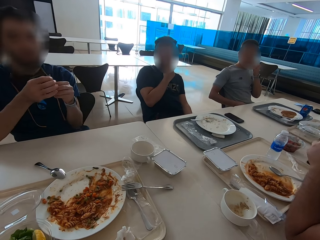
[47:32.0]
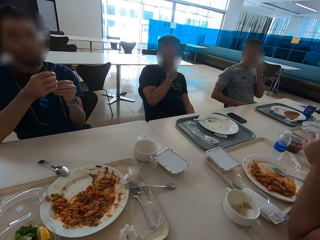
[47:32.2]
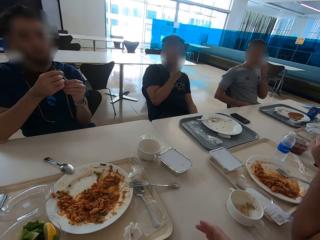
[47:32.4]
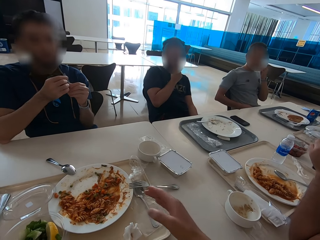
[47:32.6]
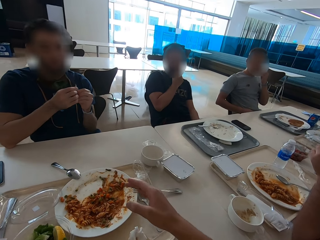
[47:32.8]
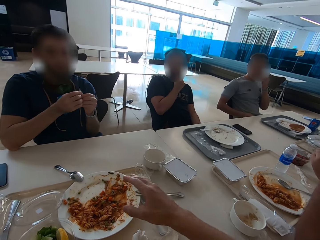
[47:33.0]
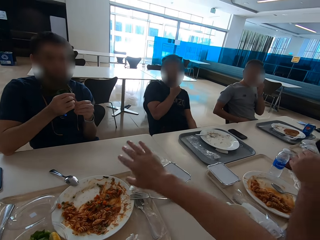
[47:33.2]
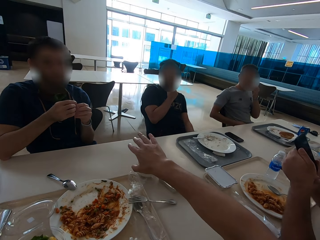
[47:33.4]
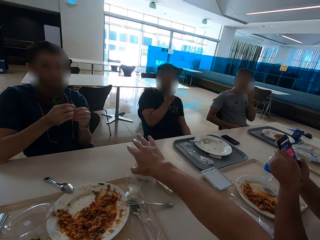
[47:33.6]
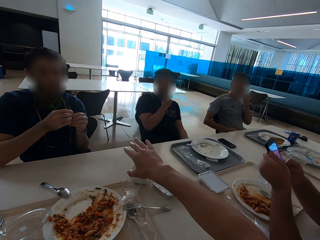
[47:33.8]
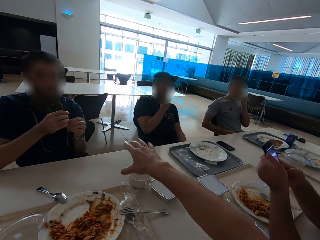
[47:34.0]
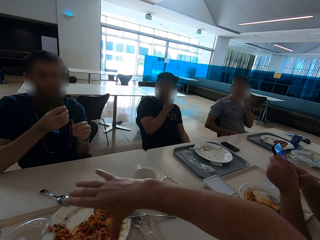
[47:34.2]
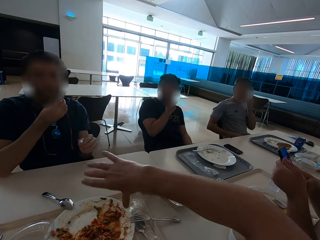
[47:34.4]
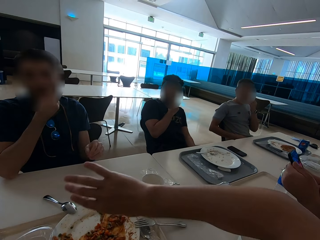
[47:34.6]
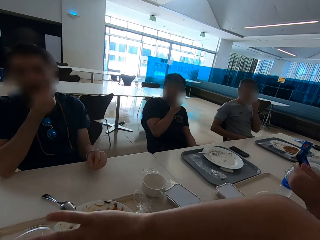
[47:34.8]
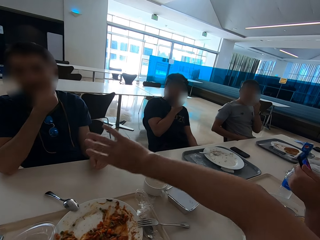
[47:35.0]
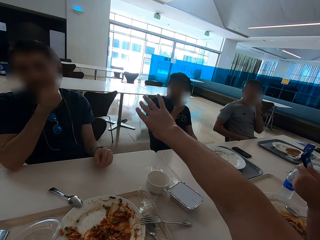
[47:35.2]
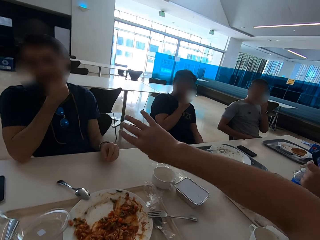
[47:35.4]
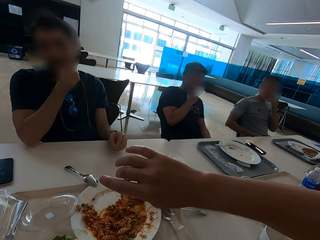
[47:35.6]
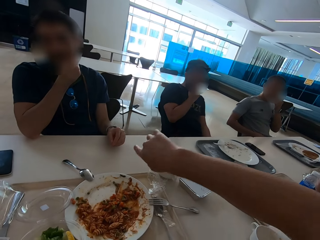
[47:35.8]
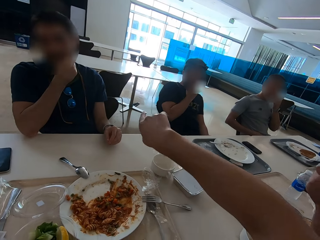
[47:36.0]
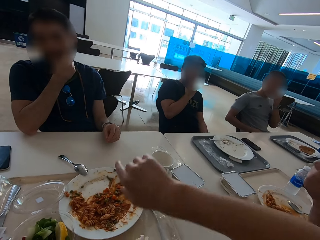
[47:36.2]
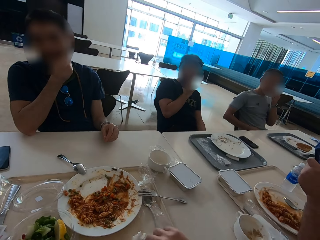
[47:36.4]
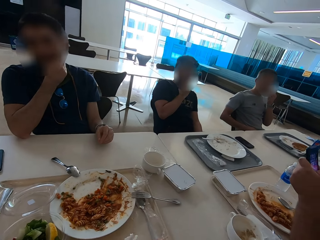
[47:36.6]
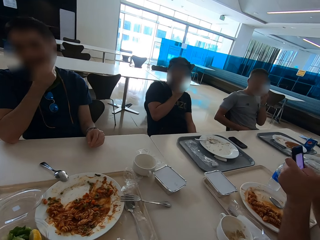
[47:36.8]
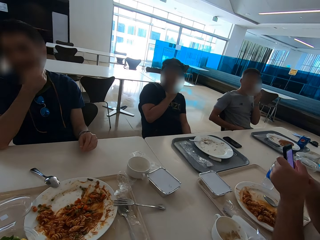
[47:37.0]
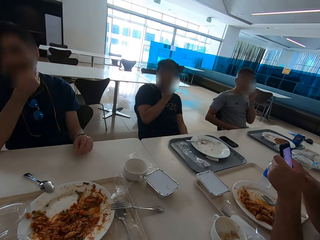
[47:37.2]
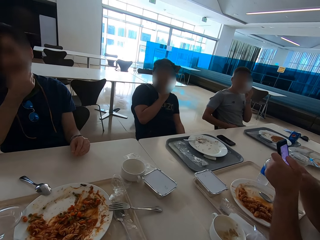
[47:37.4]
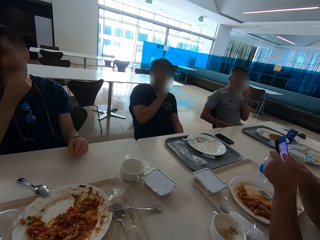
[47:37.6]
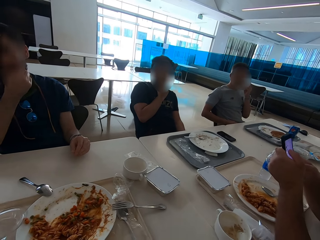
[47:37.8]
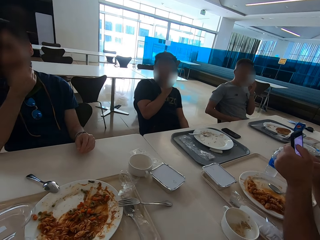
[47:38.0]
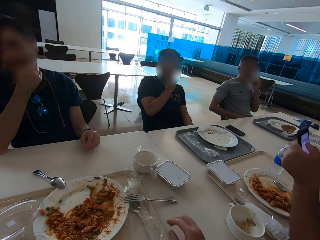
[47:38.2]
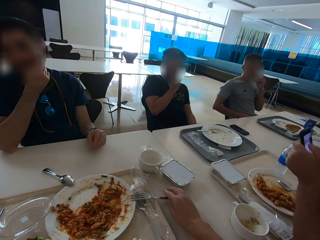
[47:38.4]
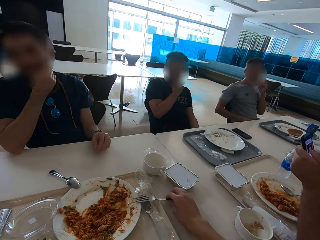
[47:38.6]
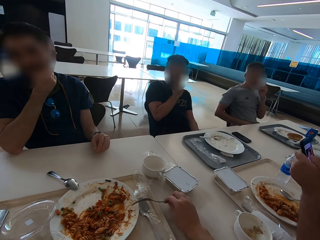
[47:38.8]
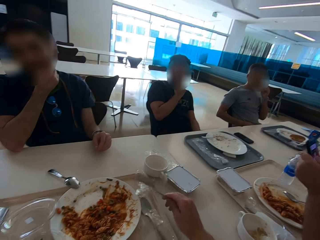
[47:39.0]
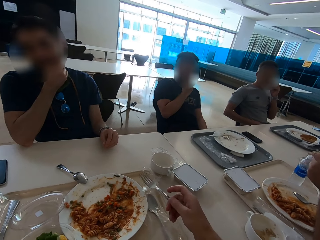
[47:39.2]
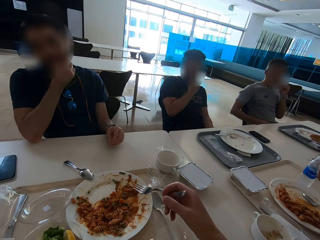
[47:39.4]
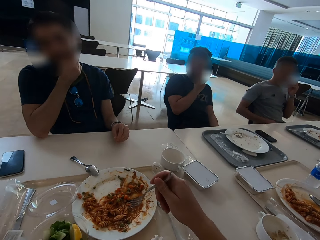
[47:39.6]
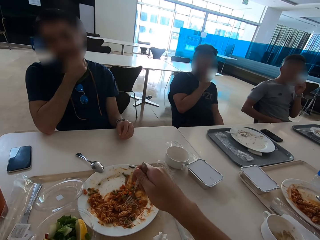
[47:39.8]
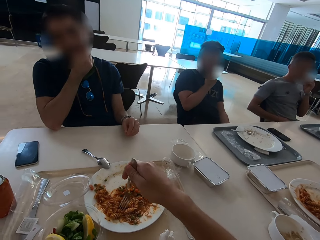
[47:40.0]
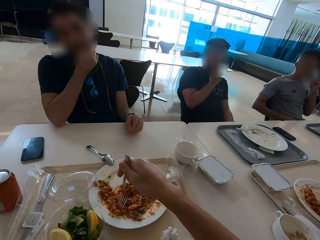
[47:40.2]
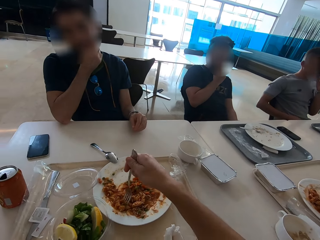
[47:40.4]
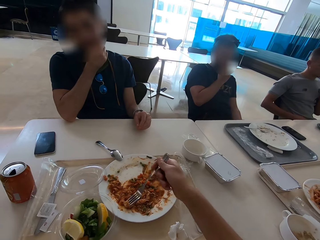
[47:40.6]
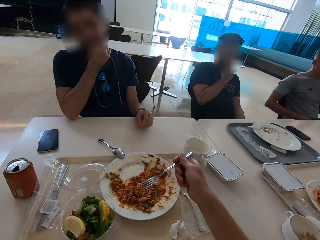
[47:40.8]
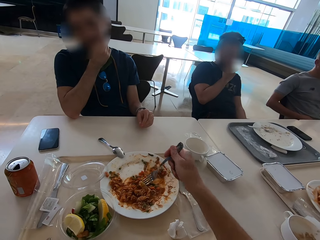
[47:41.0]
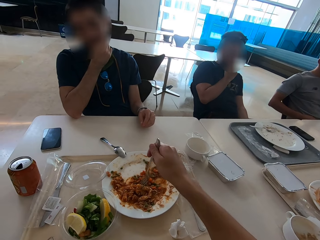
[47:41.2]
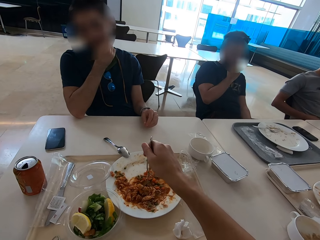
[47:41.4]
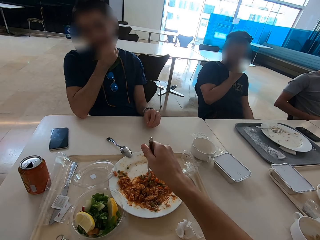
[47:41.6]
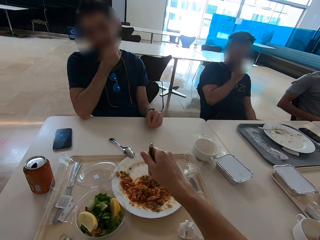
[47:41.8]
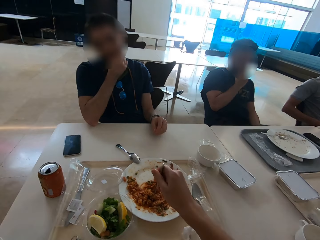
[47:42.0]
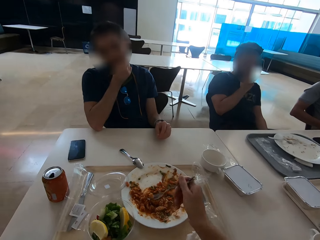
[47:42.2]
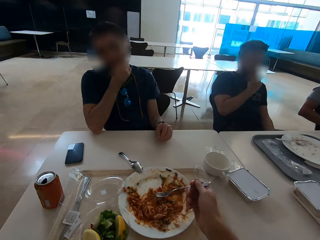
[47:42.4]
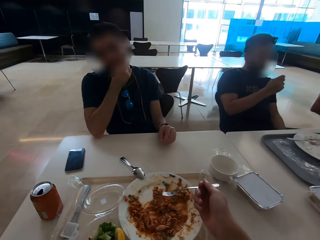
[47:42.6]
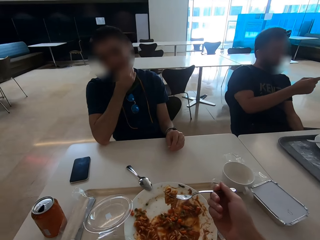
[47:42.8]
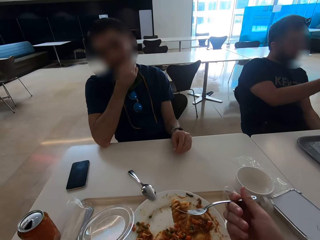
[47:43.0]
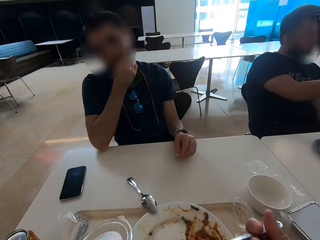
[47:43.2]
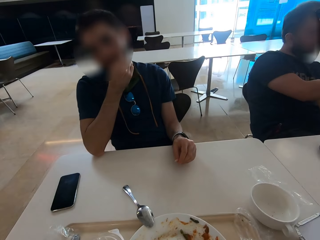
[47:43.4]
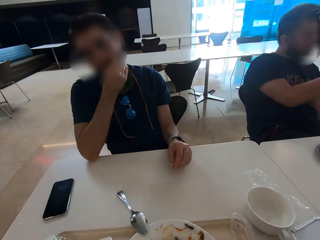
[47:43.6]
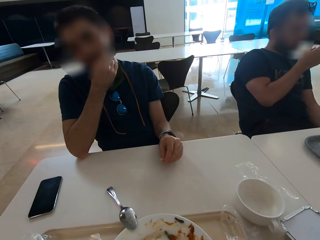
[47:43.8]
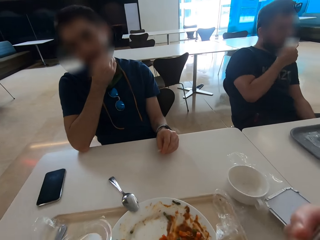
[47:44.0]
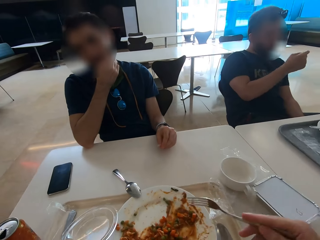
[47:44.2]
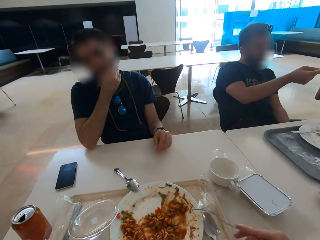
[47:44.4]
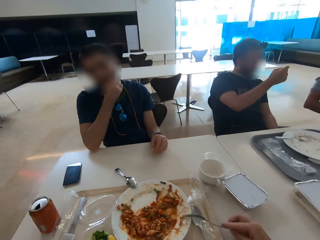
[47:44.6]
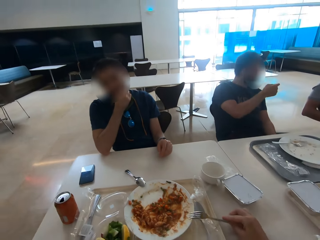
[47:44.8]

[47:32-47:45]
The camera wearer speaks with gestures. A man operates the phone. Another man picks teeth. The camera wearer picks up the fork. They eat pasta. A third man speaks with gestures.

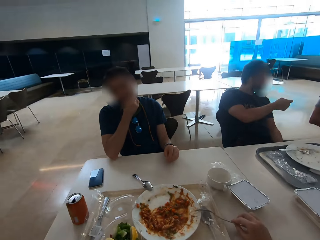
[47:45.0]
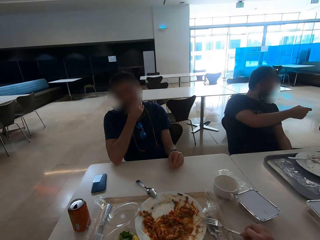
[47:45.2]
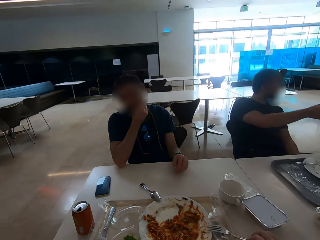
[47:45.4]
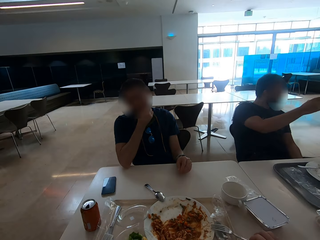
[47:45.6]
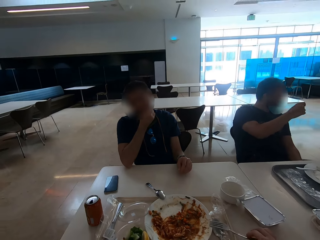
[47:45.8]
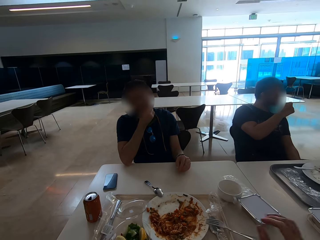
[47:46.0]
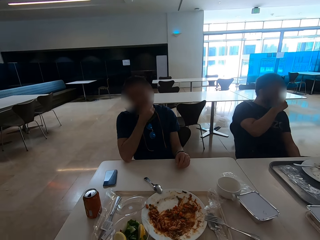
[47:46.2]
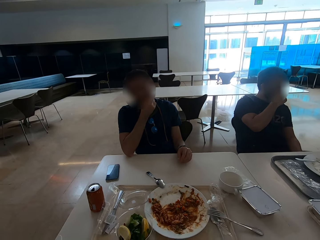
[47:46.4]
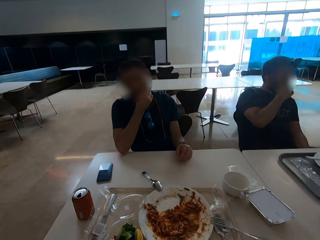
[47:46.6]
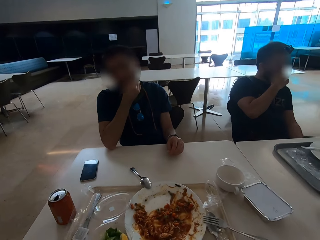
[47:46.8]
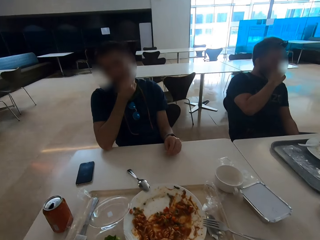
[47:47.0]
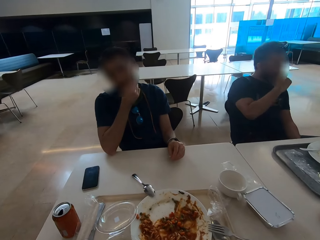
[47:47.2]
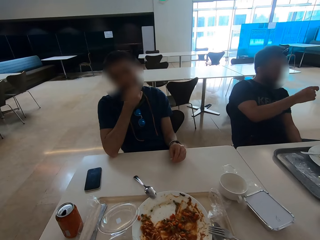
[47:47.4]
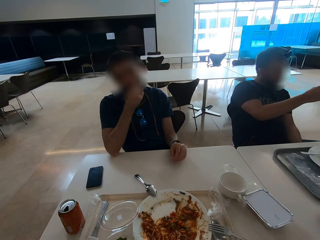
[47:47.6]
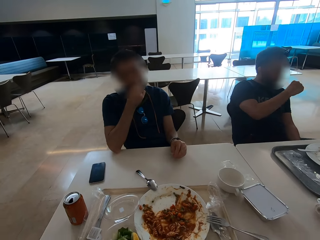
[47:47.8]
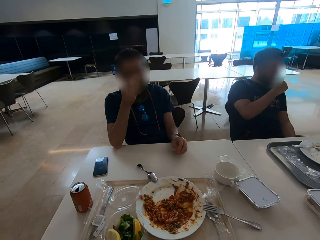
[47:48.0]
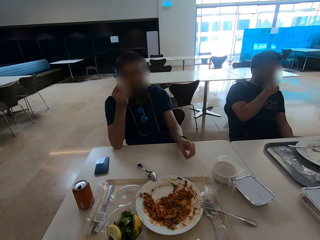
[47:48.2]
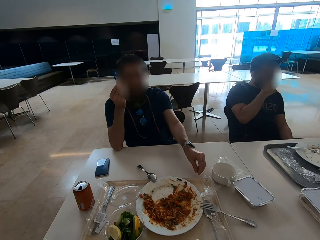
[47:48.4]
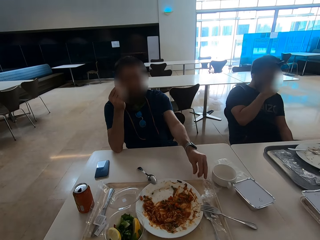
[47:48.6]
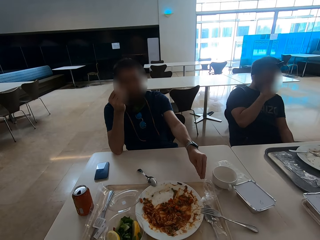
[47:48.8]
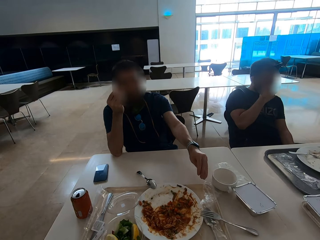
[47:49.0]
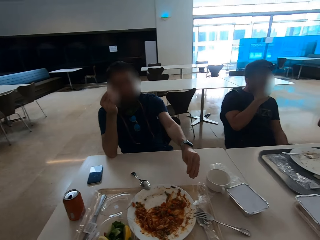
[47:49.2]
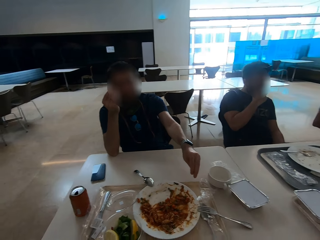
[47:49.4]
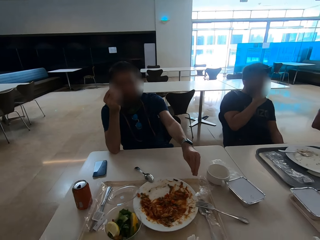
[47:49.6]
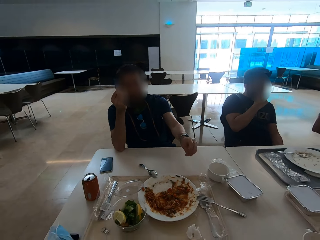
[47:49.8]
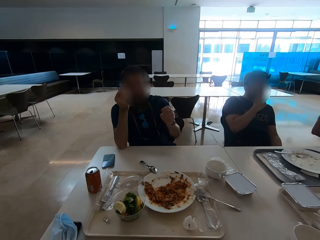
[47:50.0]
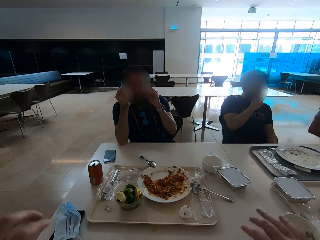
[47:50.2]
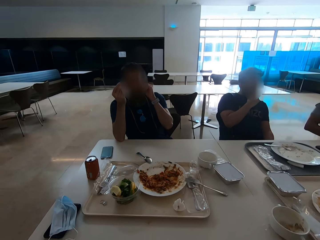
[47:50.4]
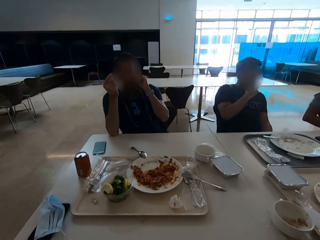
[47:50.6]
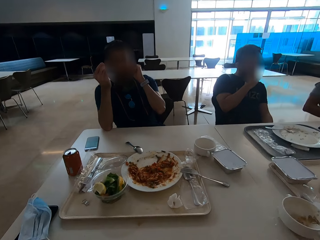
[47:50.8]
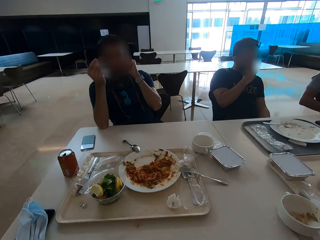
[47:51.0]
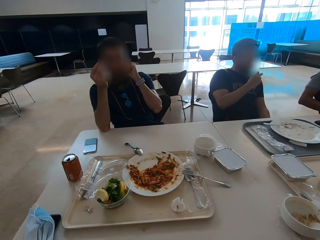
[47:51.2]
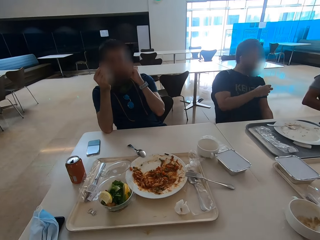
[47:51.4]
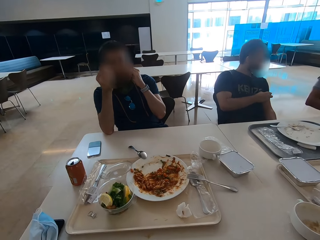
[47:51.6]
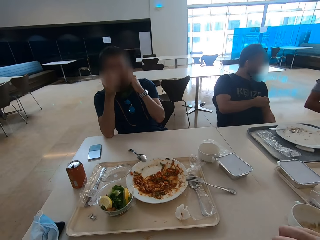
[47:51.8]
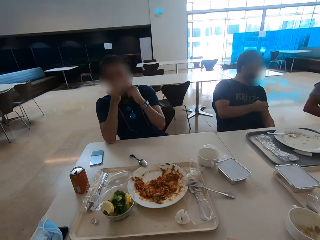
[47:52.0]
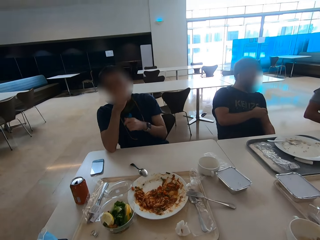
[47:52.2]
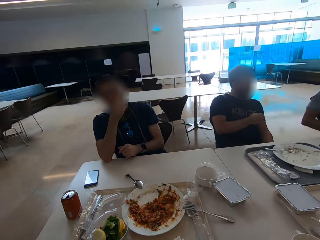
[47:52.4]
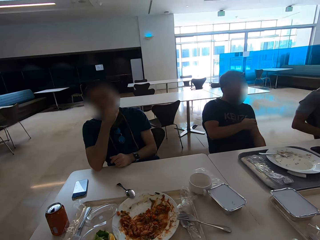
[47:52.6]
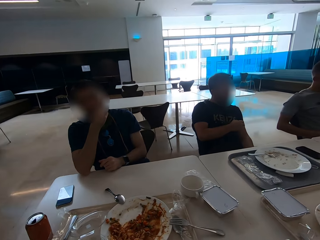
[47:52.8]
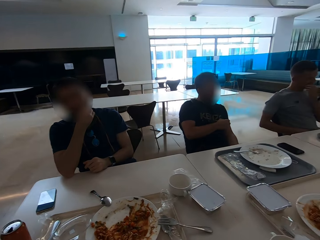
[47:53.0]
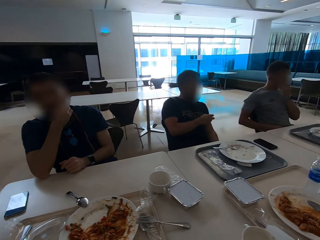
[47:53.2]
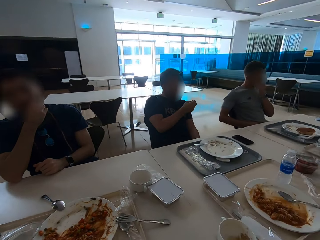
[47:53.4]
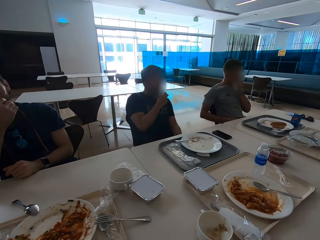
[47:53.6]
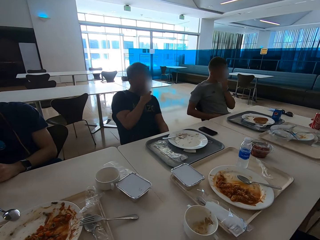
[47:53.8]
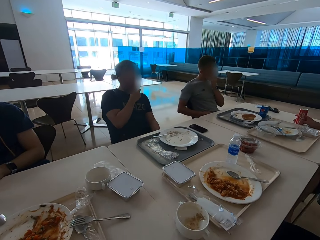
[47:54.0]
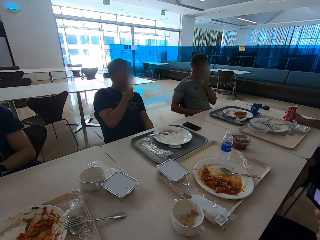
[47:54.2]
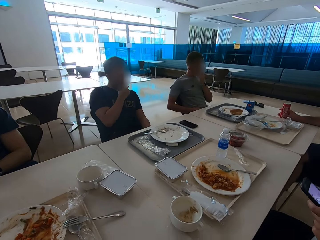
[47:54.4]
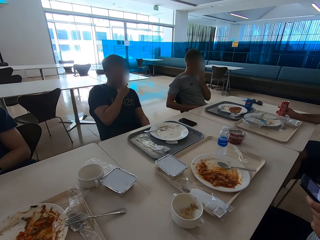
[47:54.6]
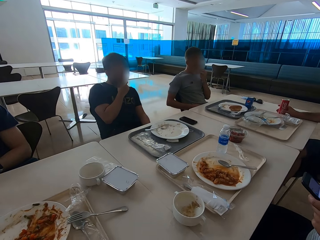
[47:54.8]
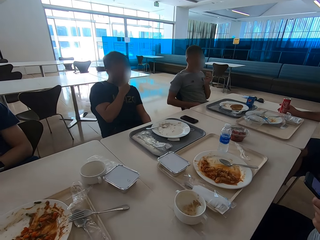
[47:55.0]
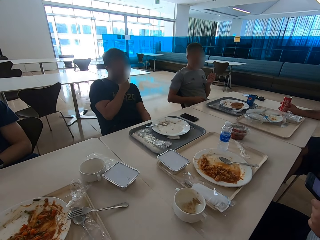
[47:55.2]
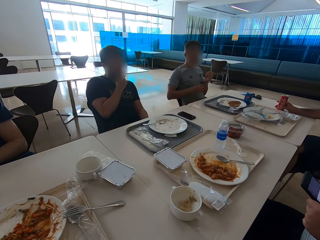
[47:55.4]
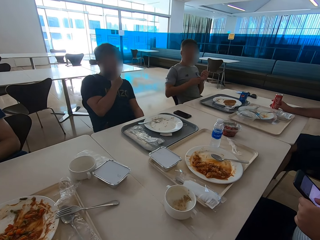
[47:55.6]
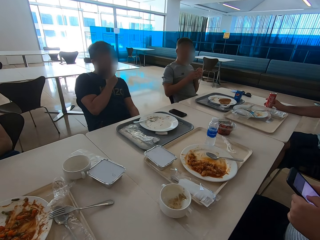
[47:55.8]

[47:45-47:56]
The camera wearer looks at a man. They put dirt on a tray. The man puts a toothpick on the tray. The camera wearer looks around the table.
